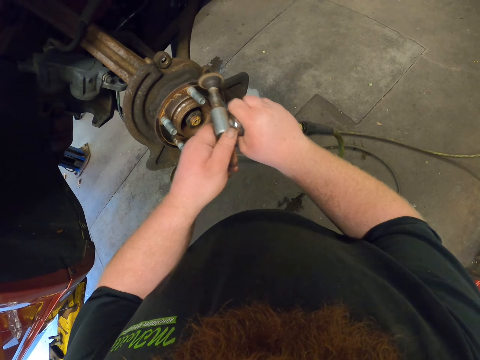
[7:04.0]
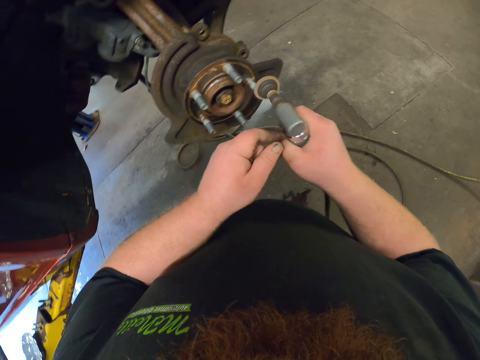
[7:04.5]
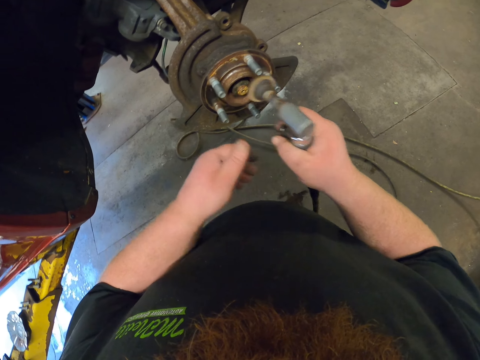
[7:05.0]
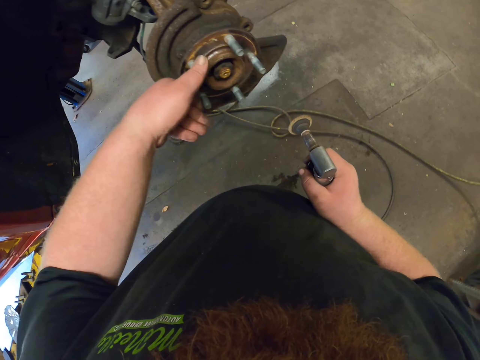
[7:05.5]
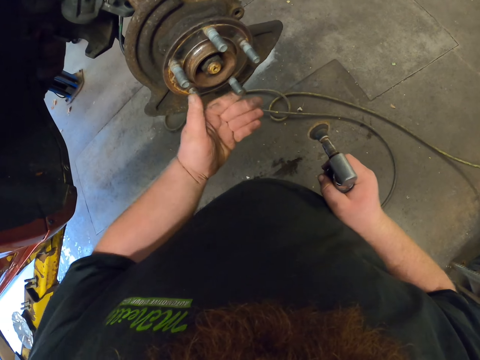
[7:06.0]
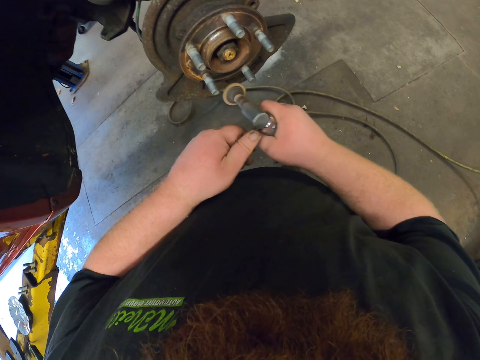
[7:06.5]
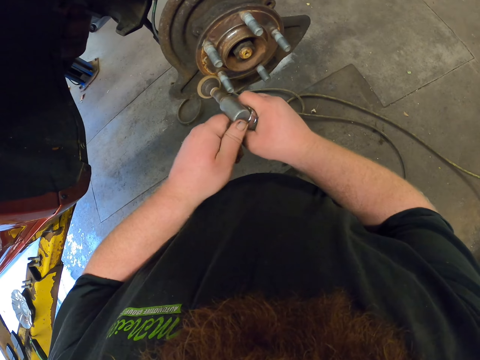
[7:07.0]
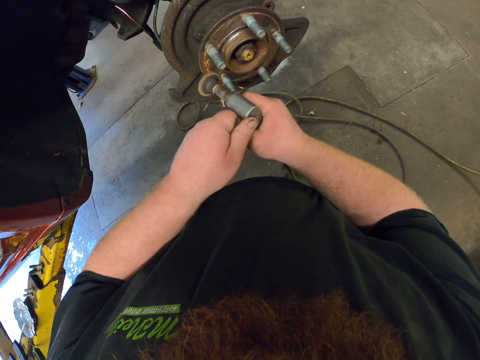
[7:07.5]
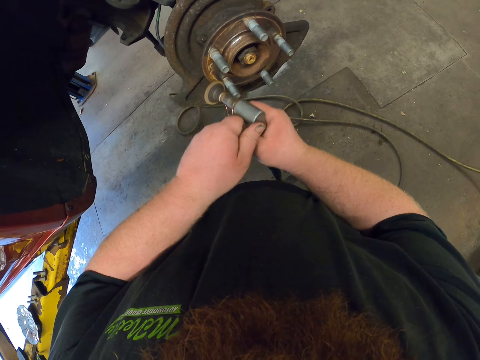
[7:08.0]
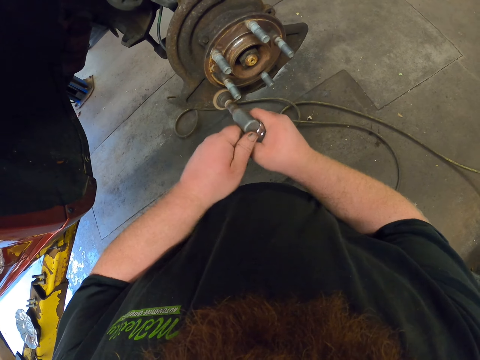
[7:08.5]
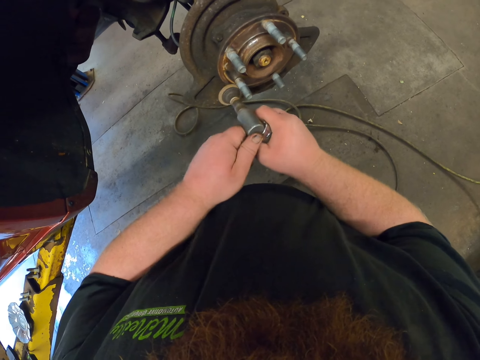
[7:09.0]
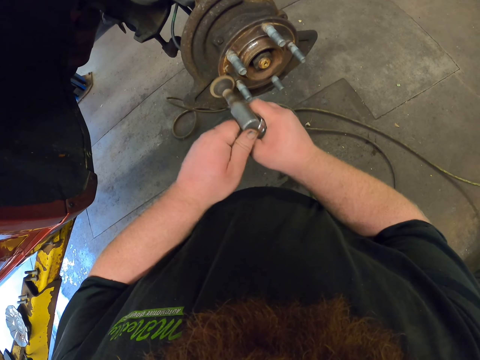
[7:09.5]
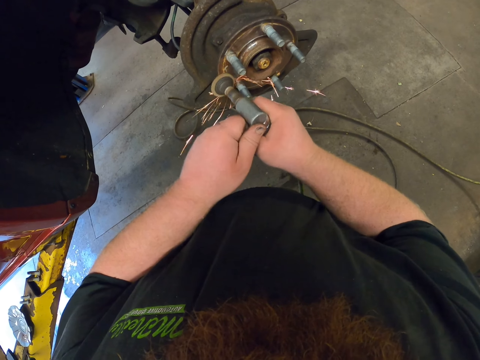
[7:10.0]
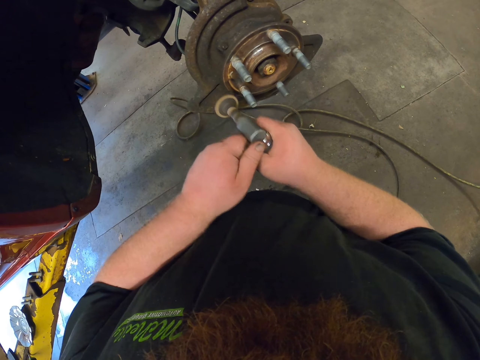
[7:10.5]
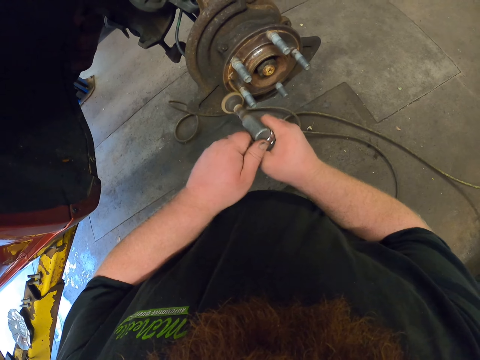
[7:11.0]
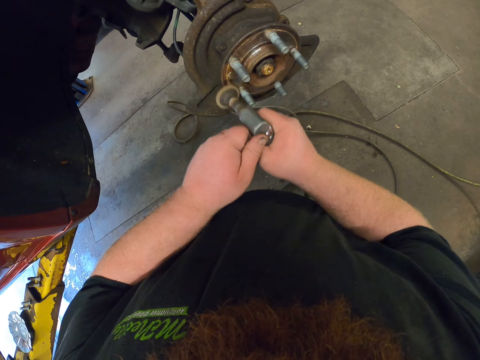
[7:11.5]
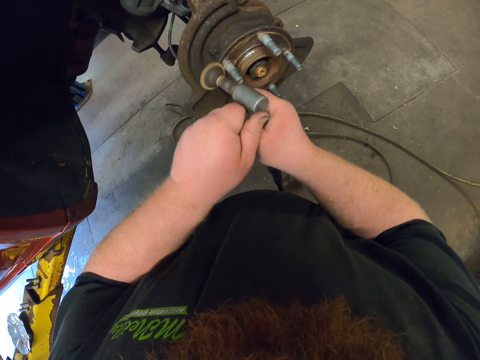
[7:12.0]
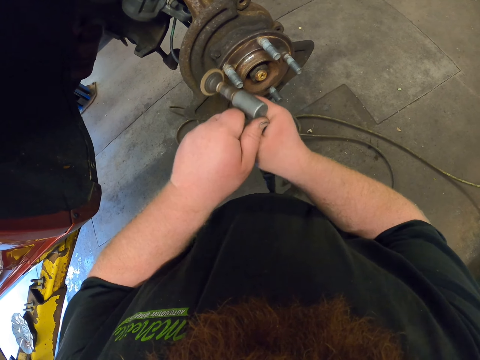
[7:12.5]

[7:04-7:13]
The camera wearer turns the brake disc. They weld the brake disc.

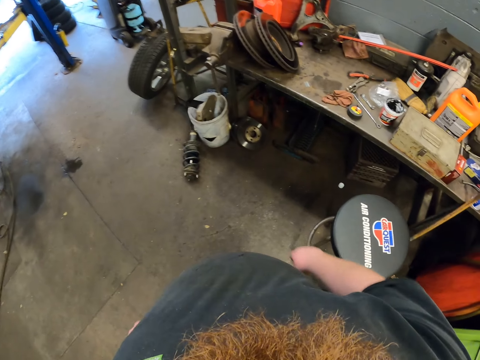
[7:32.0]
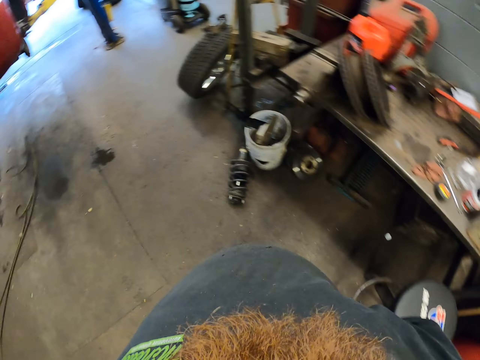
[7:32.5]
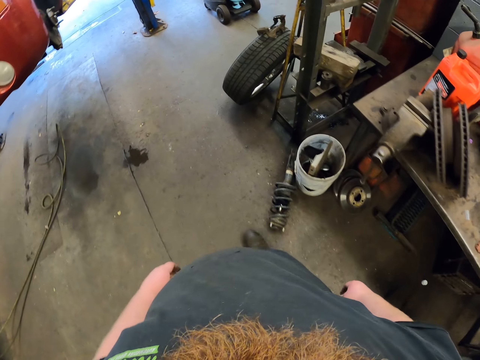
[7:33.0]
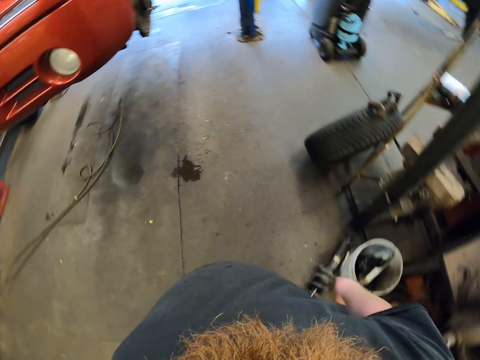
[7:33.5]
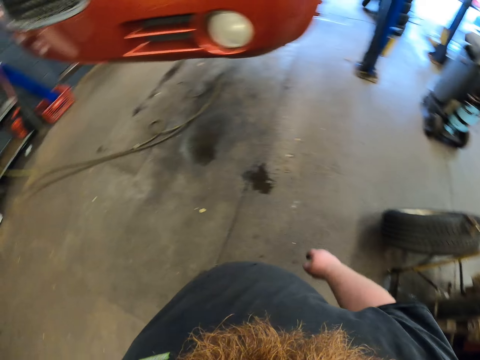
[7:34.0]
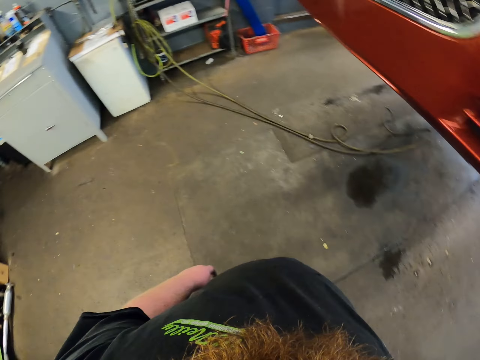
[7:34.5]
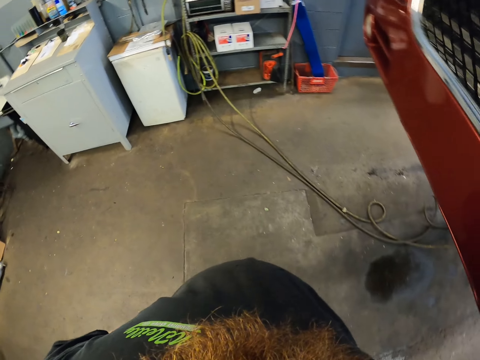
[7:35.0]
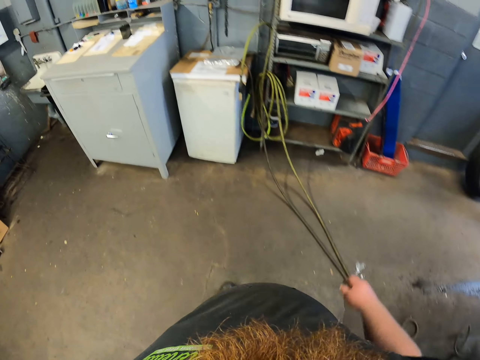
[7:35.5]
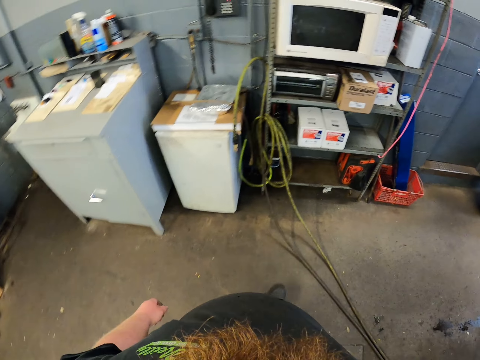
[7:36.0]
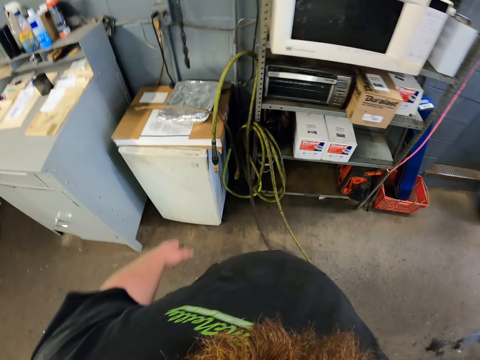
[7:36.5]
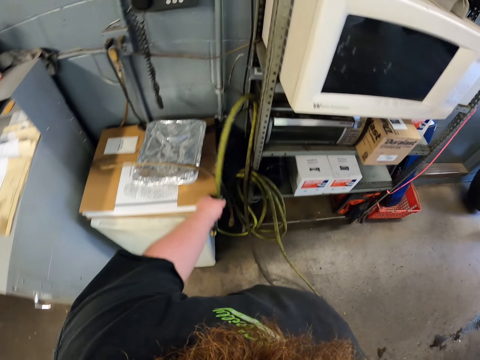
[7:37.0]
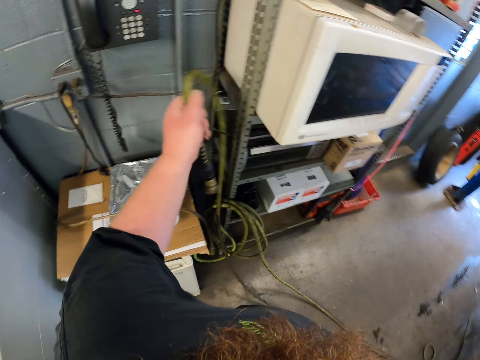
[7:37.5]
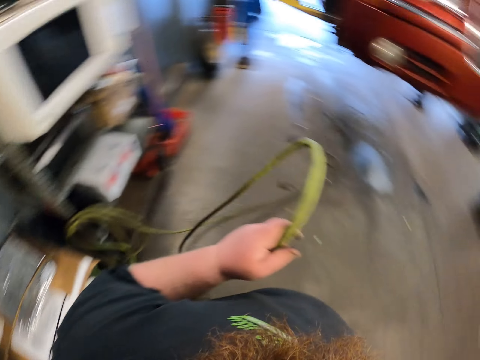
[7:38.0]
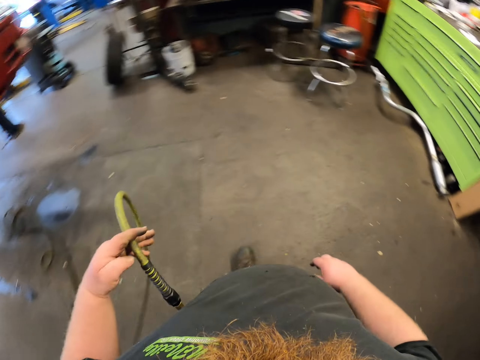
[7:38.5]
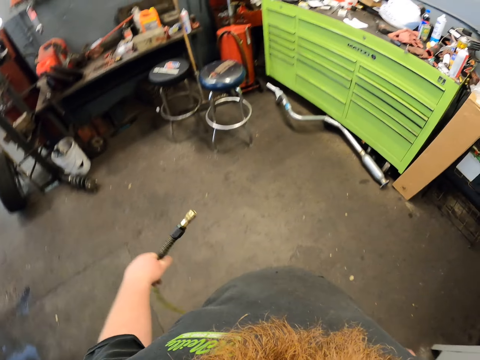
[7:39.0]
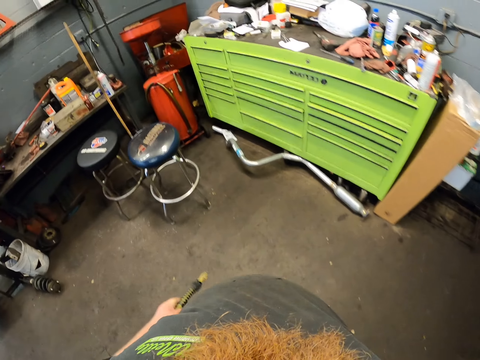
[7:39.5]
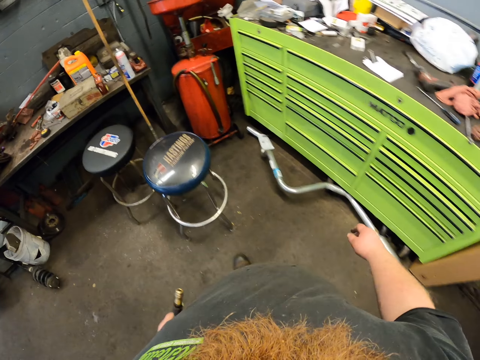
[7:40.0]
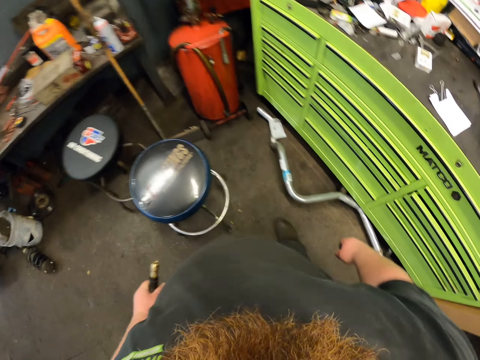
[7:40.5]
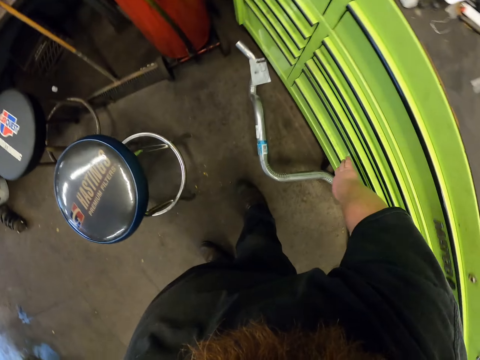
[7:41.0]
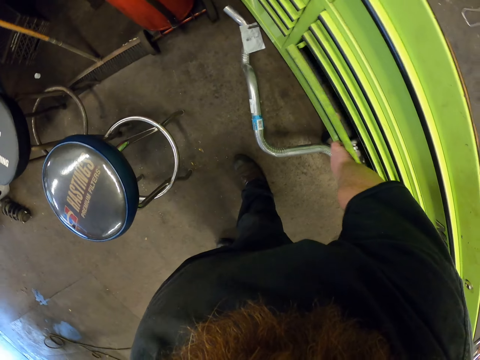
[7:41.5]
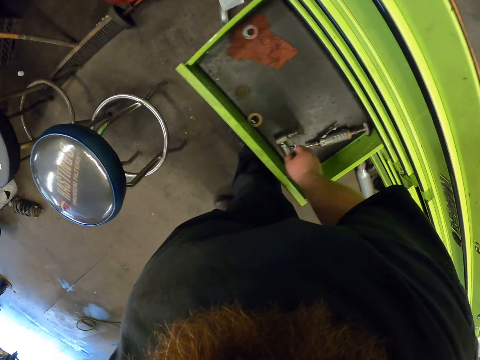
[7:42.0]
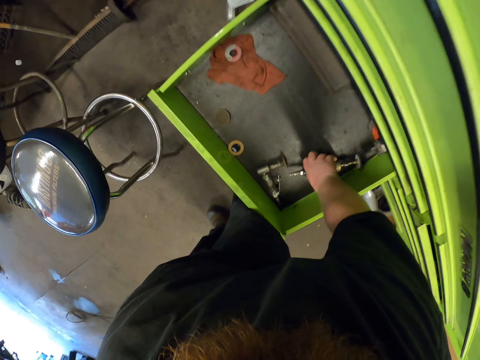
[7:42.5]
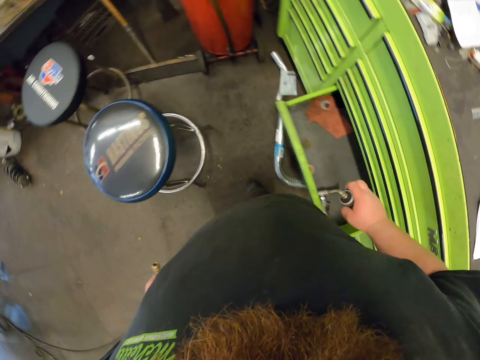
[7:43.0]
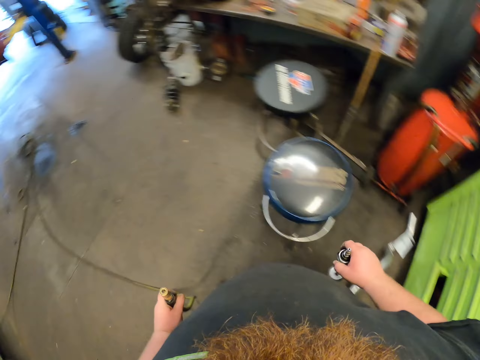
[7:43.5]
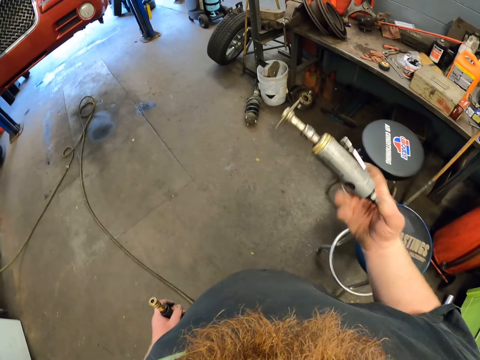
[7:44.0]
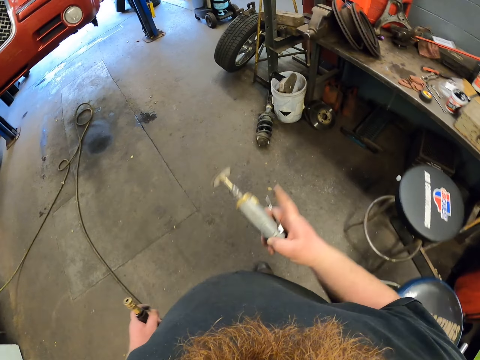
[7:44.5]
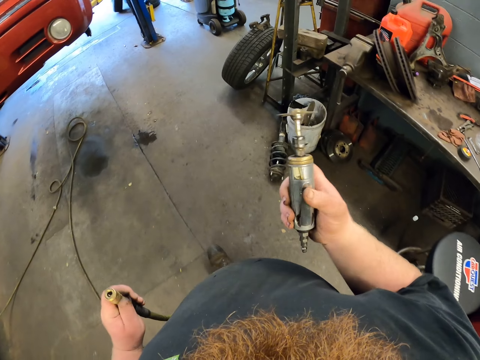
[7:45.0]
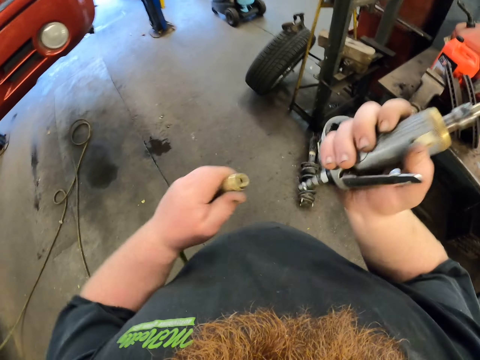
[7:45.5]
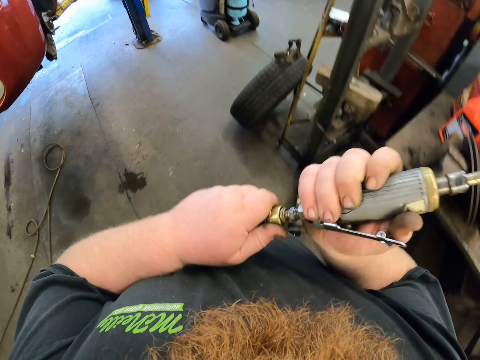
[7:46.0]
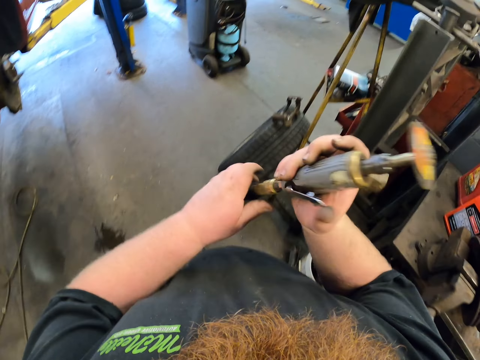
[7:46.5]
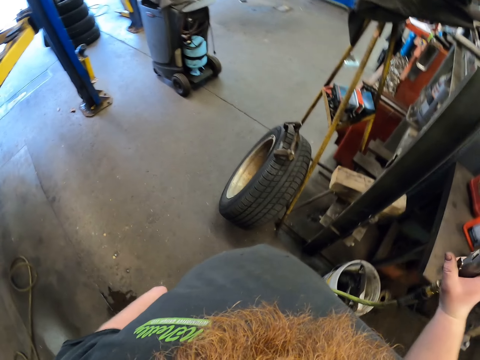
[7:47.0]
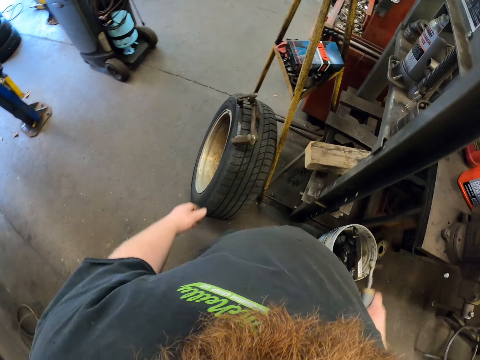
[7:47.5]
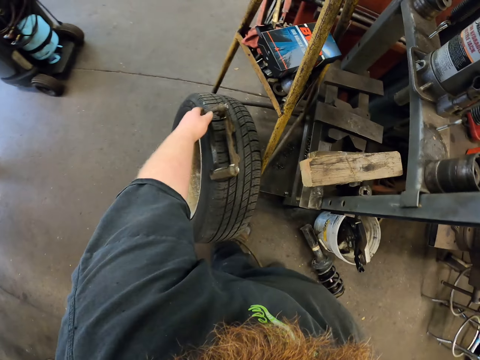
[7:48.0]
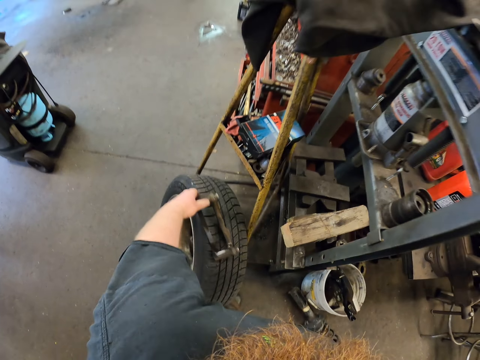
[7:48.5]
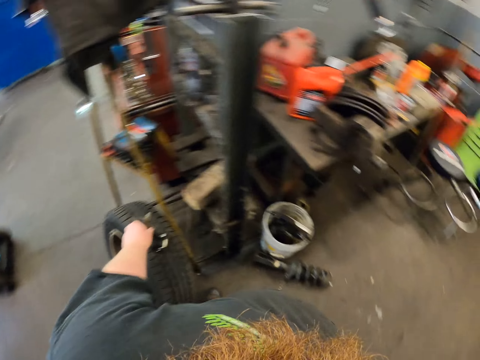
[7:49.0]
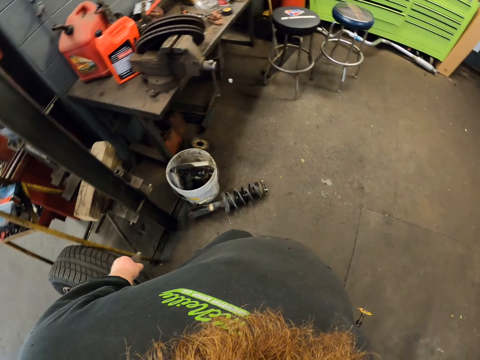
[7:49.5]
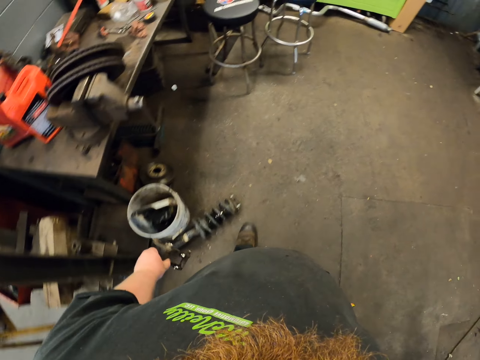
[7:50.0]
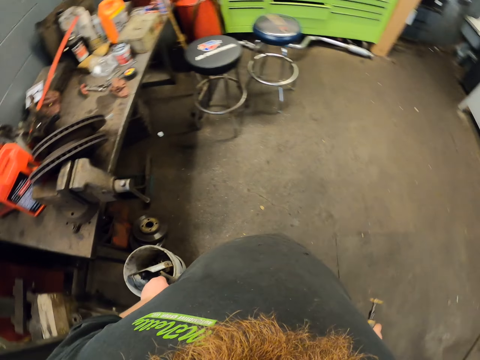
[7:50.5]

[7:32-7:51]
The camera wearer walks in the workshop. They pick up a pipe from the metal rod. They touch the pipe. They walk towards the drawer. They open the drawer. They pick up a welding machine from the drawer. They attach the pipe on the welding machine. They pick up a metal bar from the tire.
